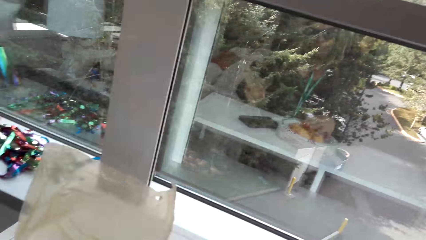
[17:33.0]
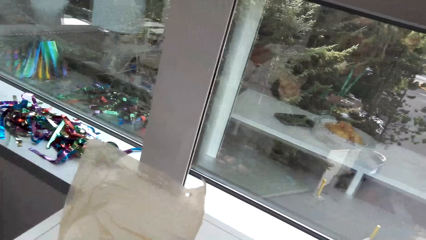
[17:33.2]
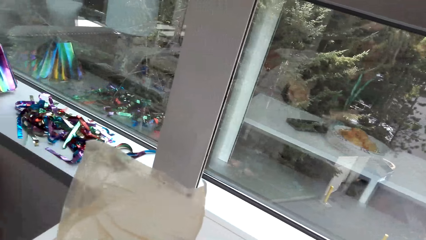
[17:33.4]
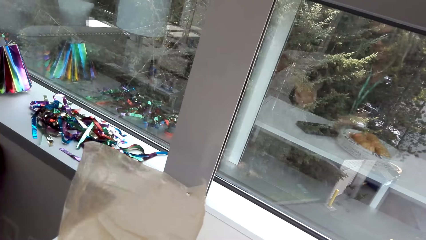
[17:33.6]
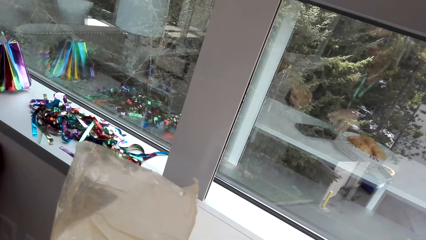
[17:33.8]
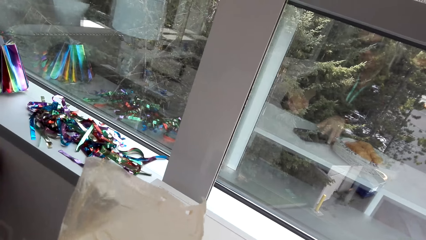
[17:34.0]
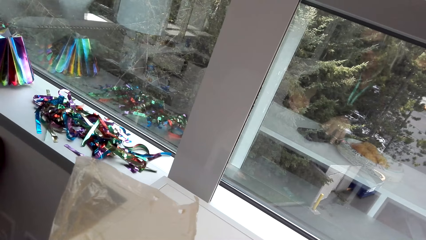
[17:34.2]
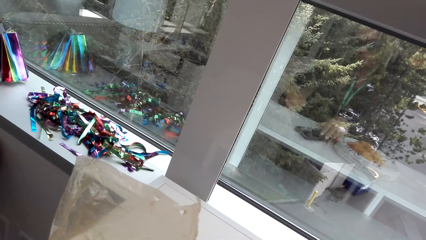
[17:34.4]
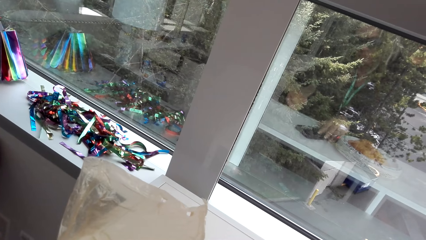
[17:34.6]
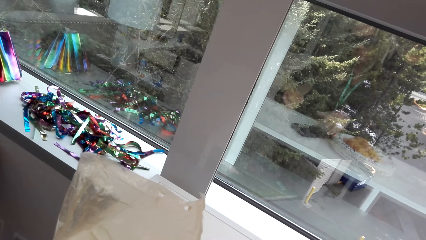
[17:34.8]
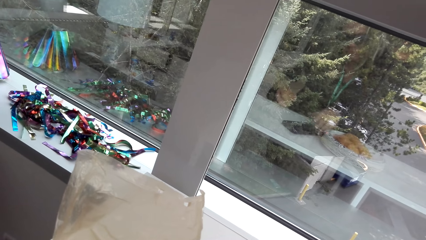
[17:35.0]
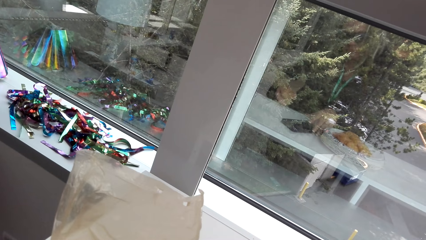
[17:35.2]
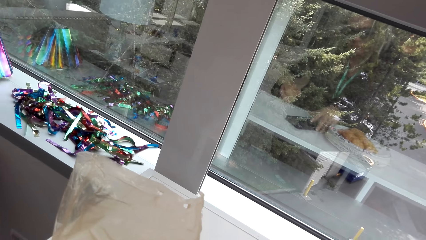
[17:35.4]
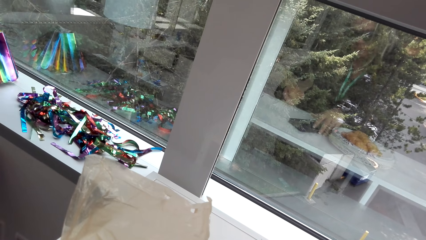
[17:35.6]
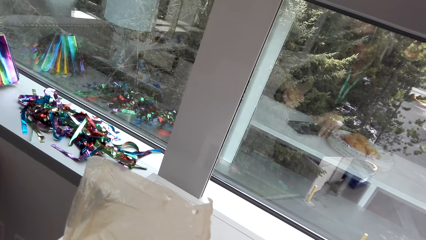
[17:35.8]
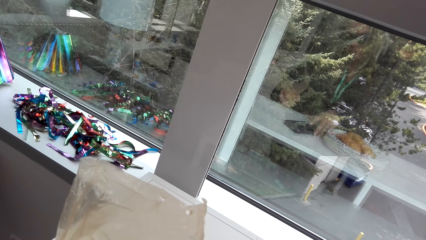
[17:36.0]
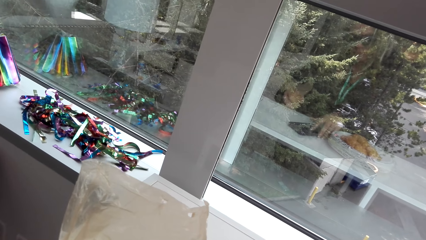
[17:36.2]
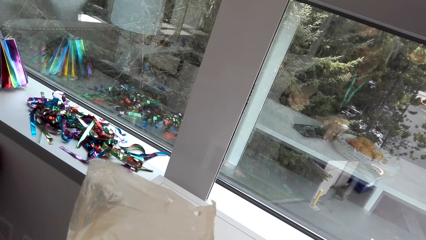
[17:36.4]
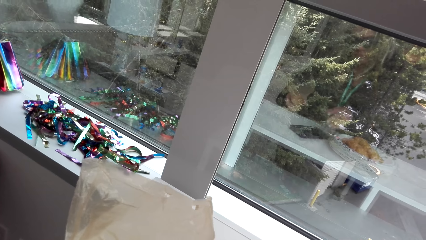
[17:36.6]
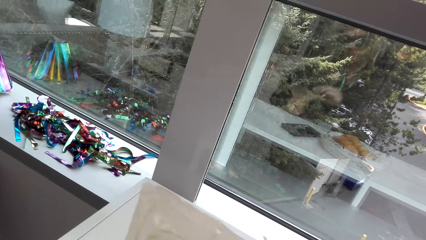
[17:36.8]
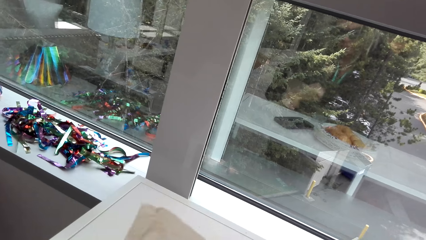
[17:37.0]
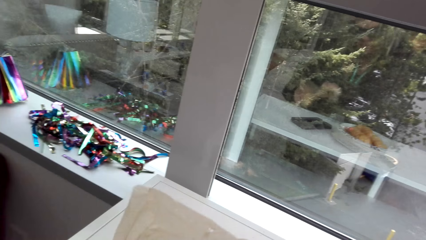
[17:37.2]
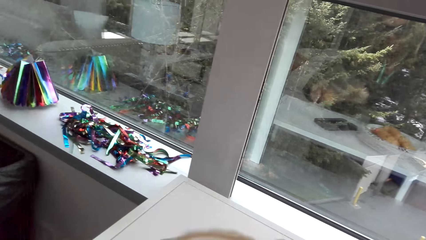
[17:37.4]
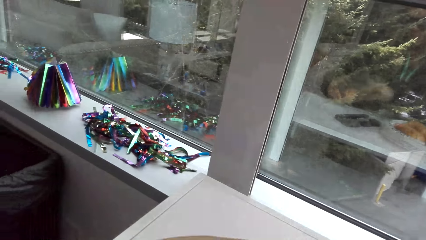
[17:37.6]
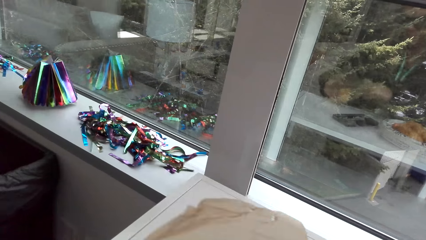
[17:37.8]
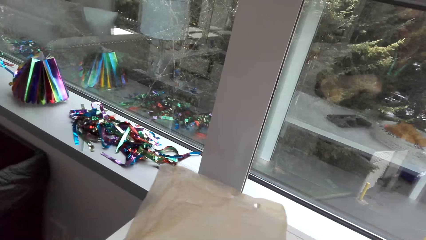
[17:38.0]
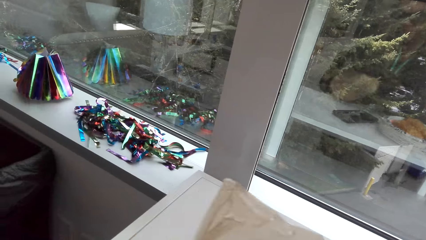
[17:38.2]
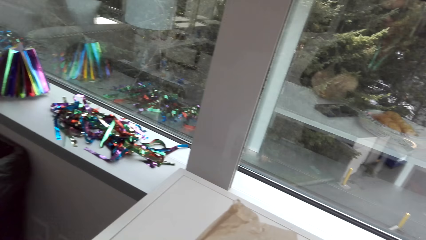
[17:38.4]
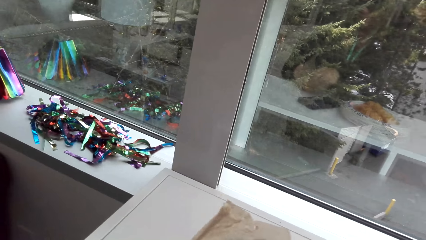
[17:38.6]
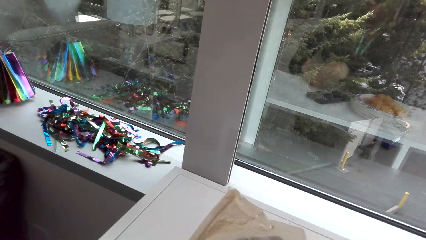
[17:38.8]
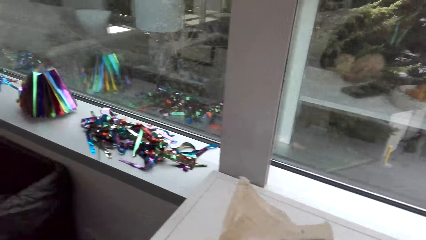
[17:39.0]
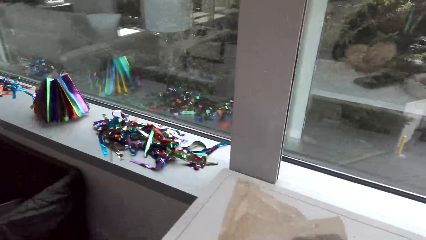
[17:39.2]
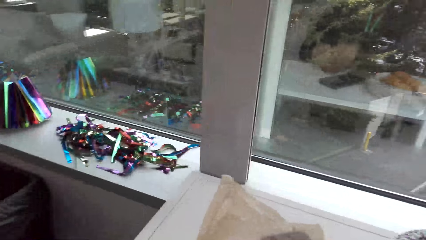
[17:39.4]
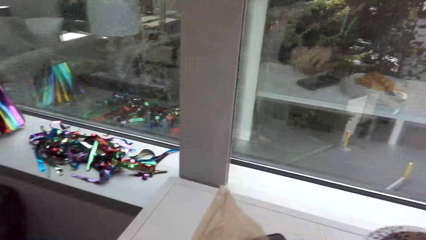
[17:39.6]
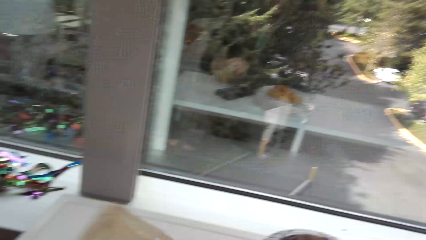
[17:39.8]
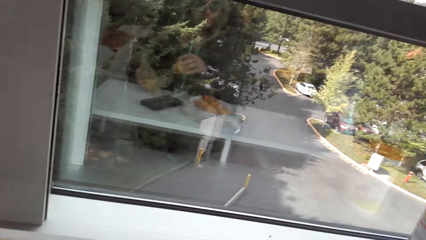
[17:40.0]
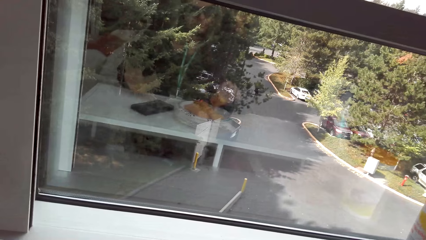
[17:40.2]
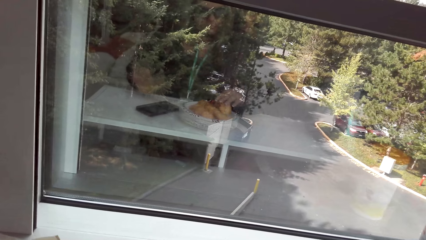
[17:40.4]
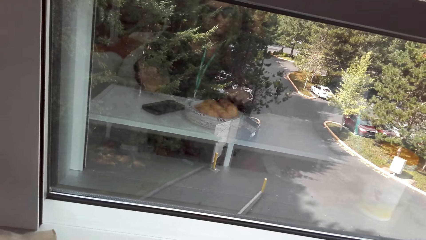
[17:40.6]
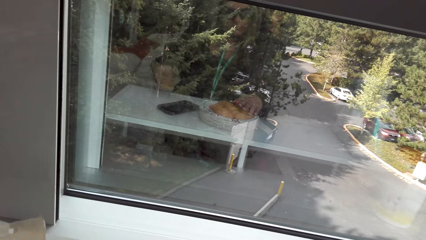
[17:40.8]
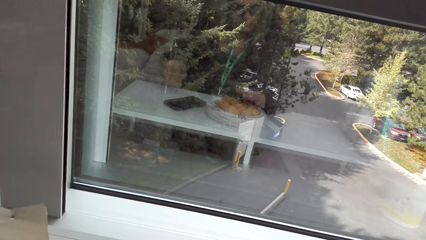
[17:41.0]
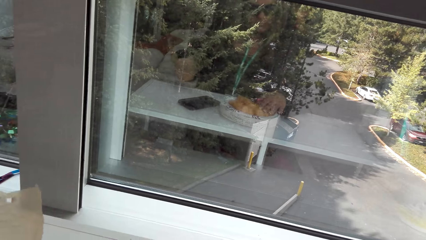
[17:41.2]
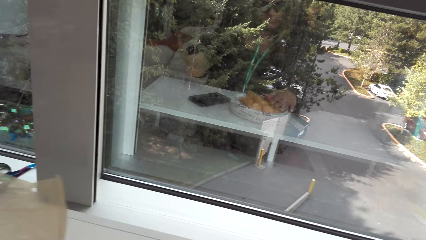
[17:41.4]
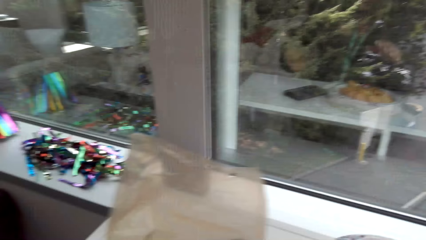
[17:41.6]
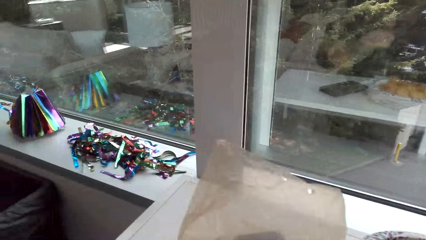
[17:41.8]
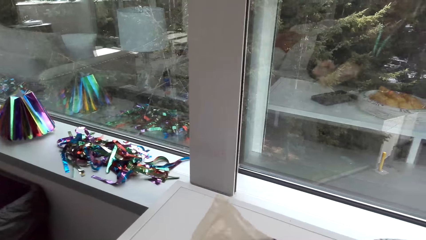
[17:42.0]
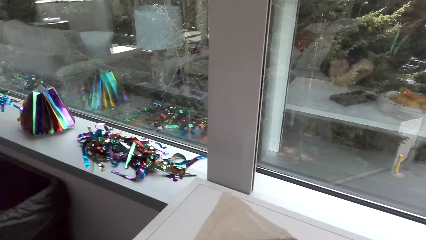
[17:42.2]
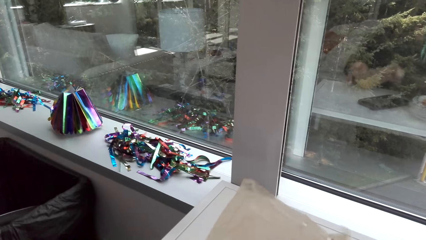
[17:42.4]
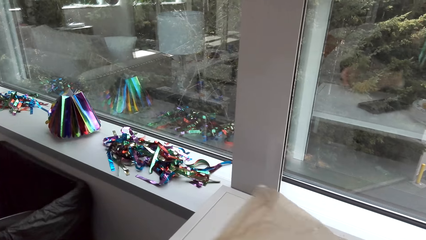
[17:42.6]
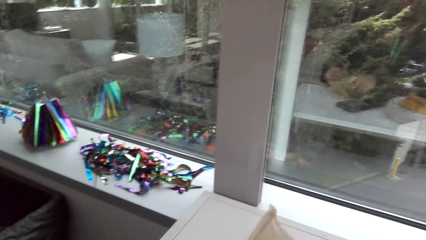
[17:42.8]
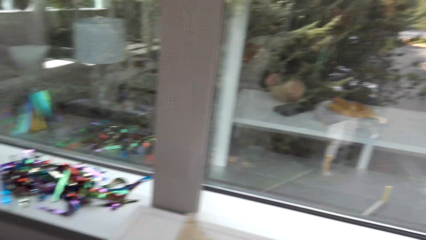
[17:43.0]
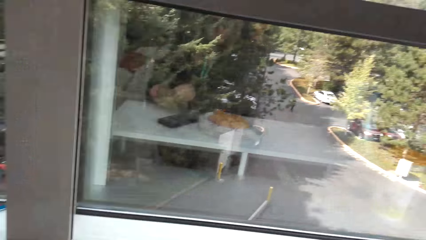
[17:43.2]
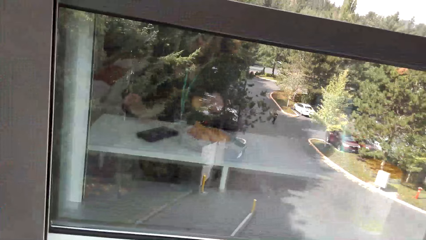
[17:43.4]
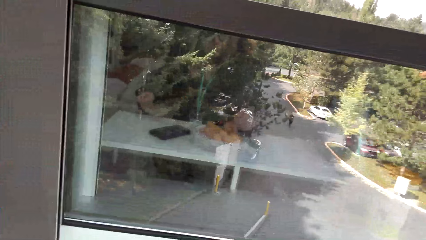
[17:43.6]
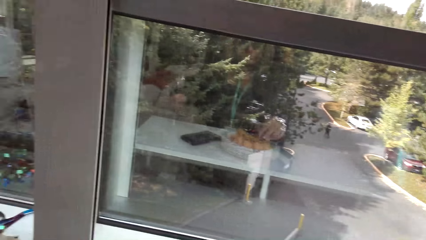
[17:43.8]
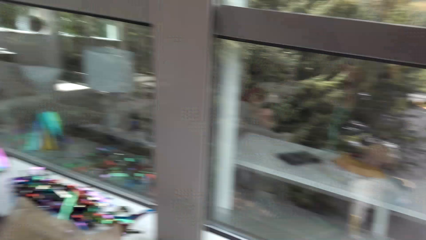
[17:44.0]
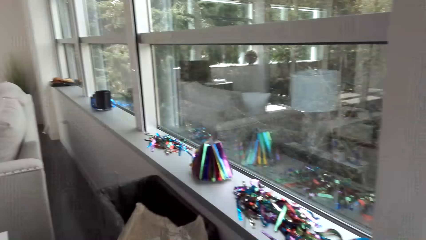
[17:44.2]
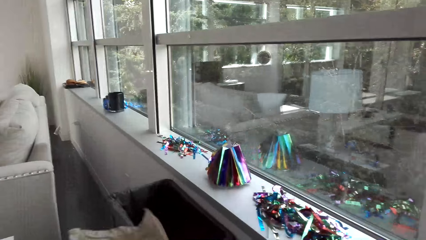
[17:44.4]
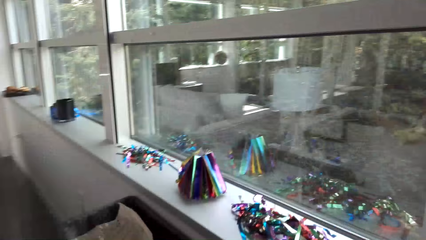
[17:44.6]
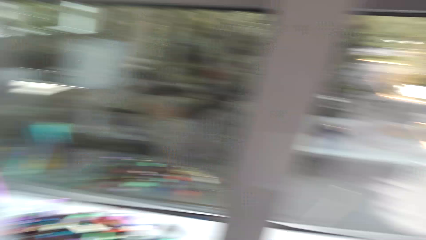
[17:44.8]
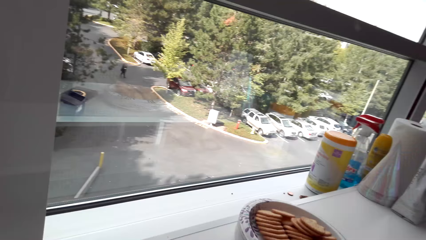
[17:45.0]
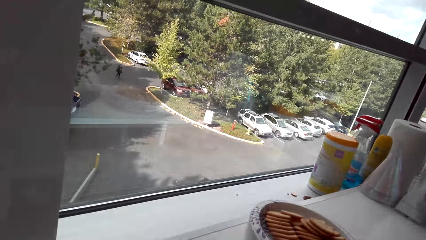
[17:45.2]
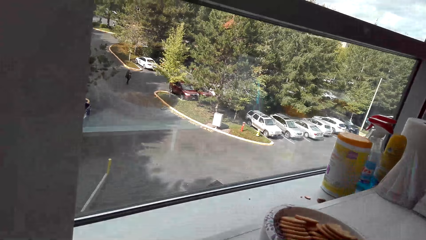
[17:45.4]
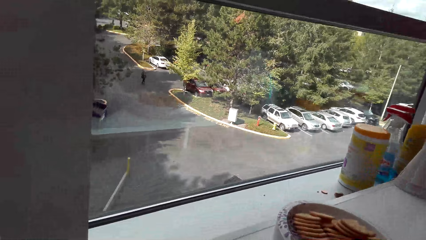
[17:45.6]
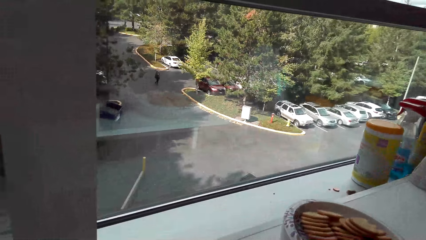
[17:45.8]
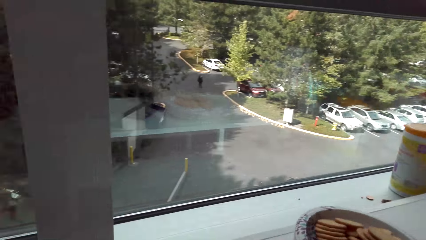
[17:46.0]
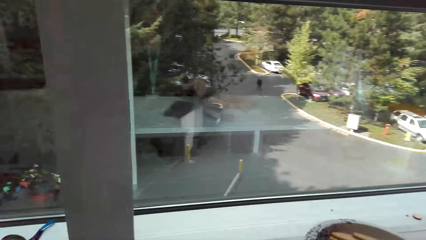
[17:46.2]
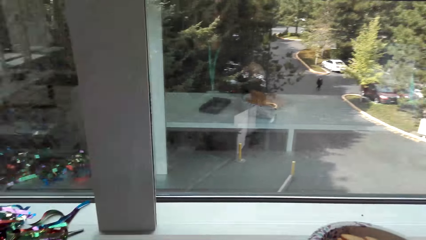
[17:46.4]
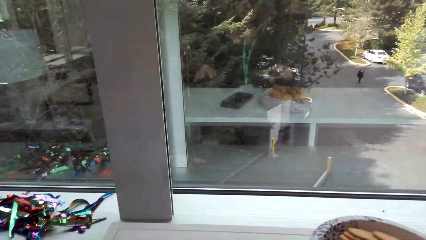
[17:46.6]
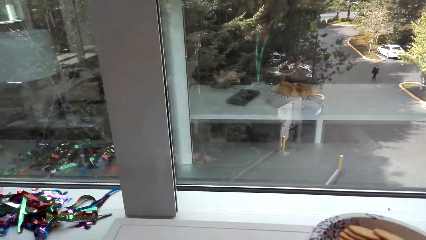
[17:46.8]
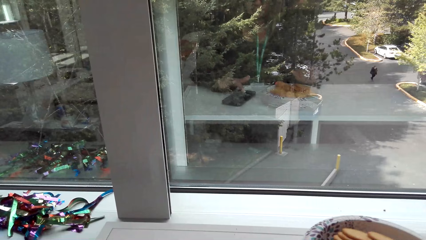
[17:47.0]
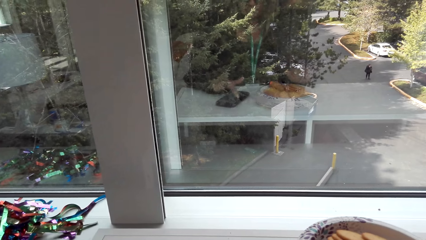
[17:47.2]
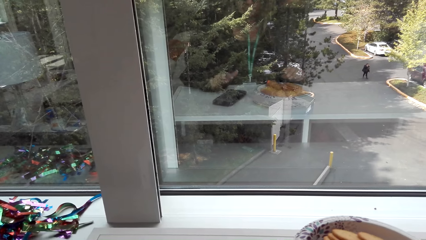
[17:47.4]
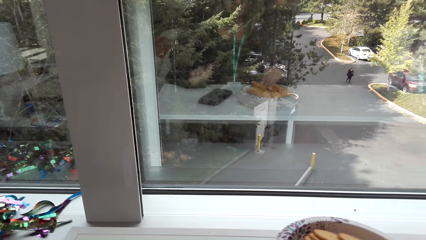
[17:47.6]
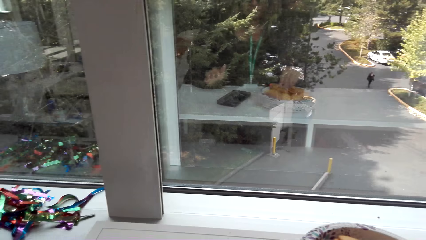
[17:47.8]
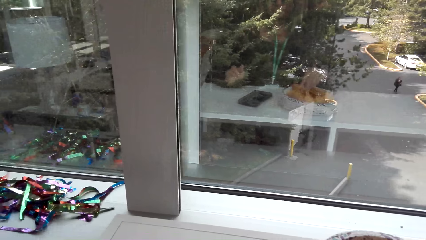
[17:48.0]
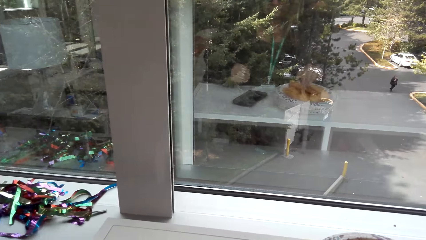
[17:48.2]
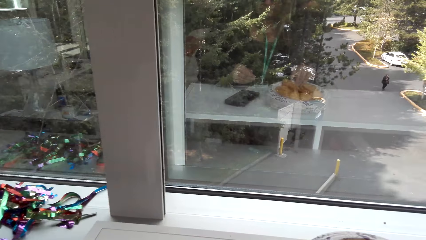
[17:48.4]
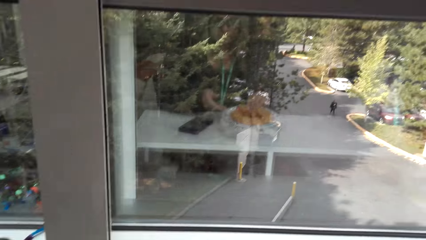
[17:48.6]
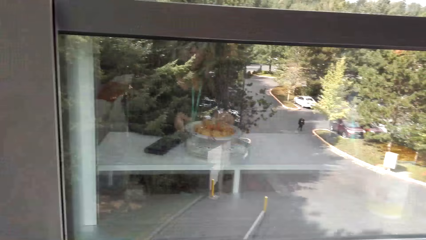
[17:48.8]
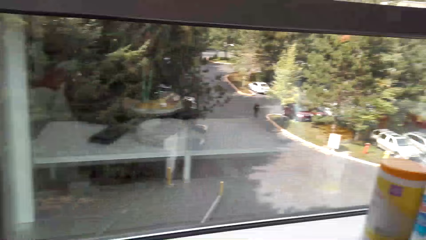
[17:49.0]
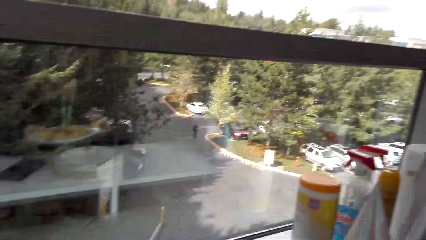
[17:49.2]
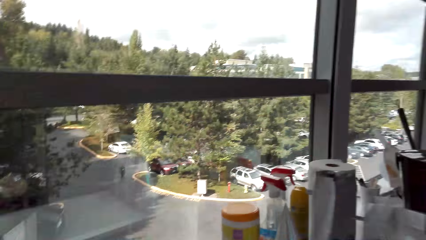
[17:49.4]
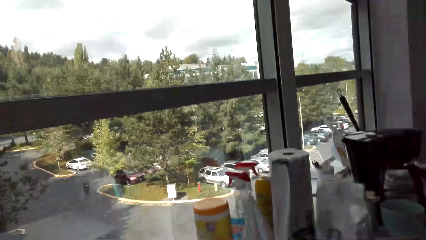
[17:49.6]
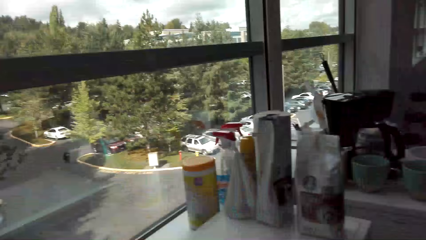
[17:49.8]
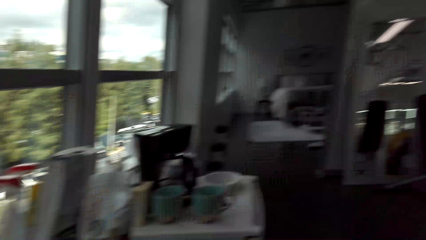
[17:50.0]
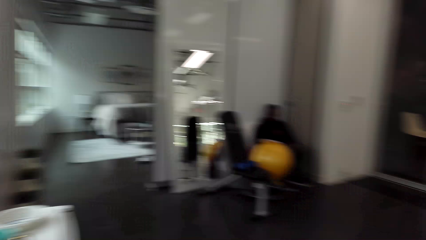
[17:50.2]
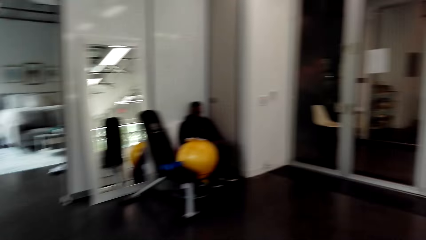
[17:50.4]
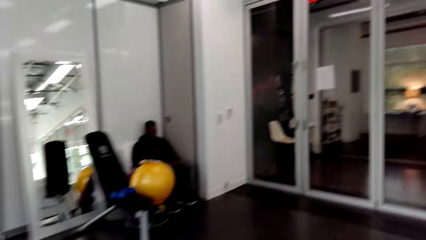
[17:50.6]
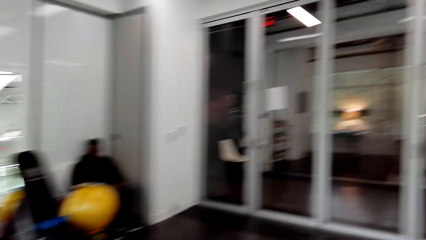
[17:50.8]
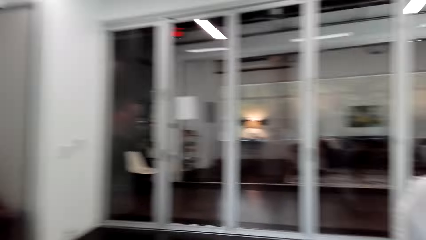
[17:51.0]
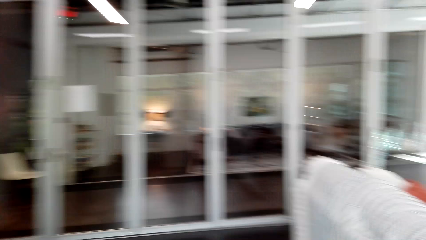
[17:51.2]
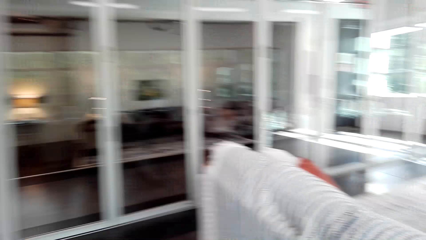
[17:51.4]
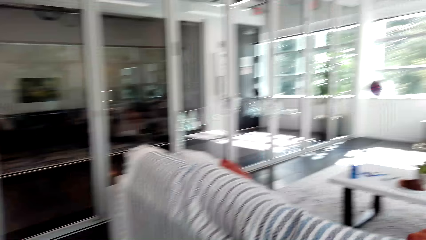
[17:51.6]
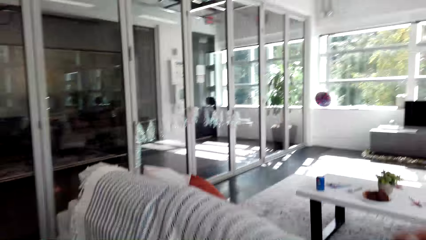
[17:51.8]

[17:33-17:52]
The camera wearer scrolls through the phone. They touch the phone. They put the biscuits in the plate. They pick up the plate of biscuits. They walk around the room with the snacks.
